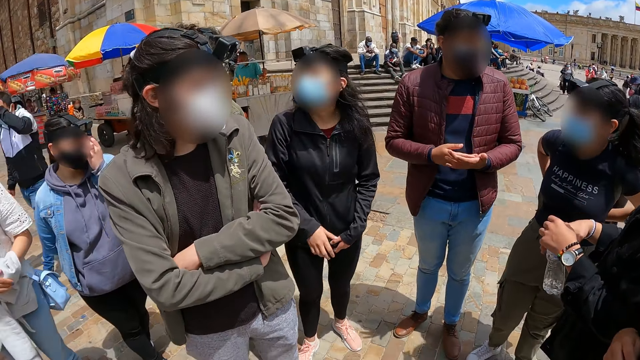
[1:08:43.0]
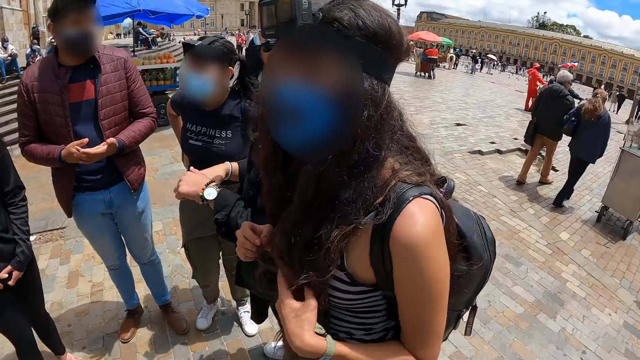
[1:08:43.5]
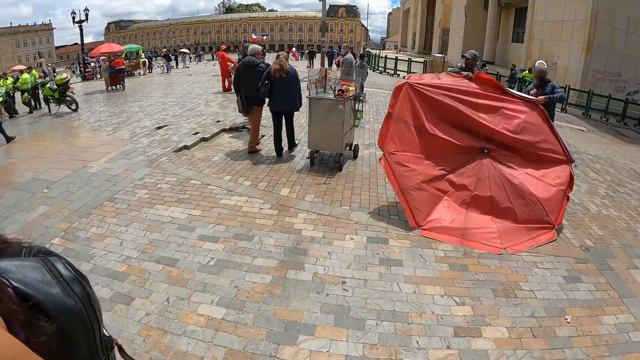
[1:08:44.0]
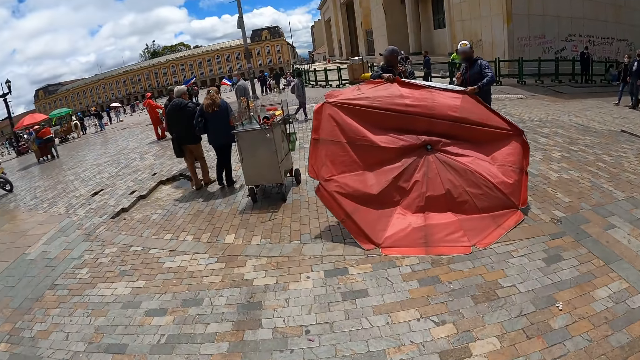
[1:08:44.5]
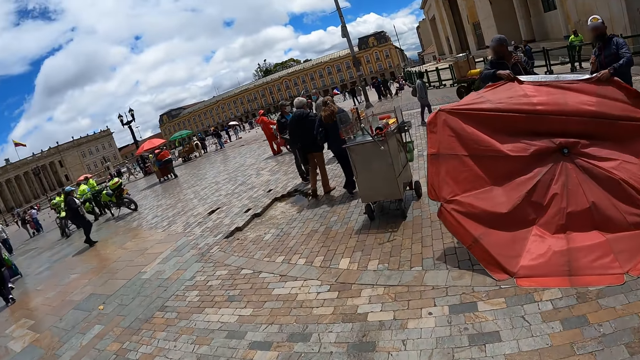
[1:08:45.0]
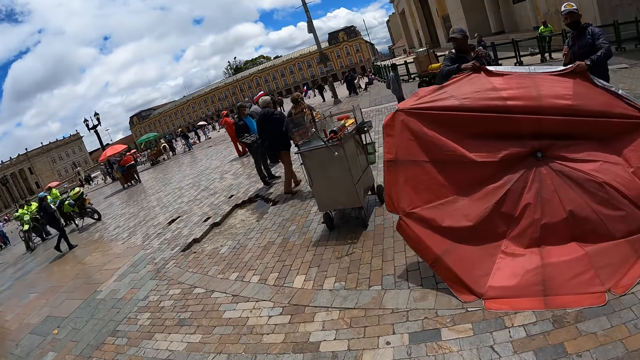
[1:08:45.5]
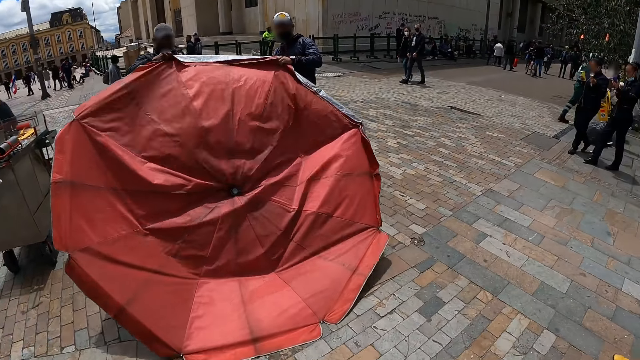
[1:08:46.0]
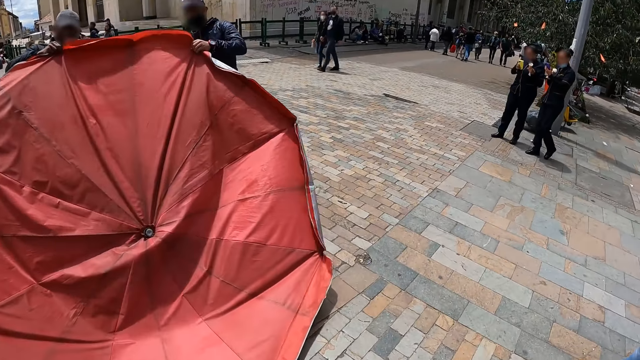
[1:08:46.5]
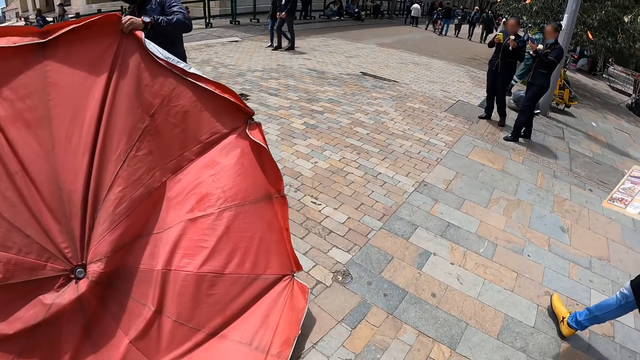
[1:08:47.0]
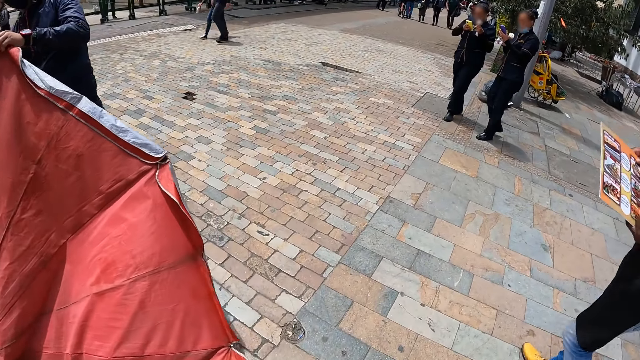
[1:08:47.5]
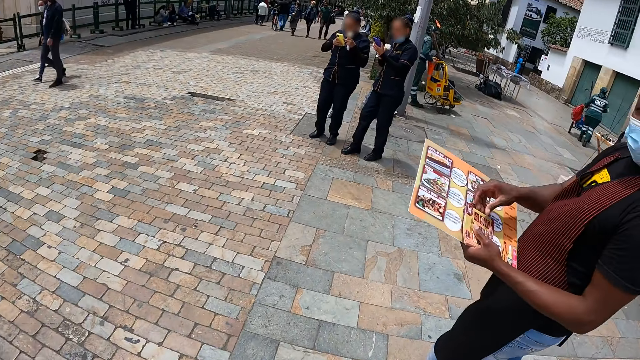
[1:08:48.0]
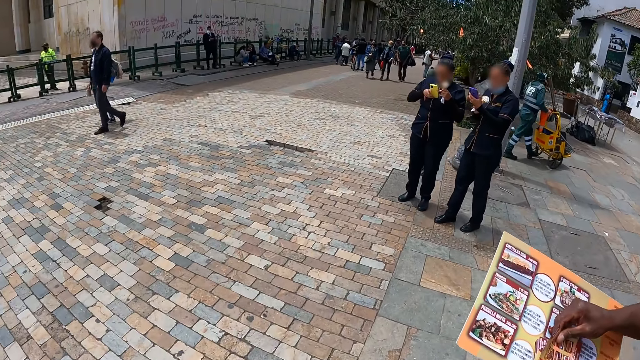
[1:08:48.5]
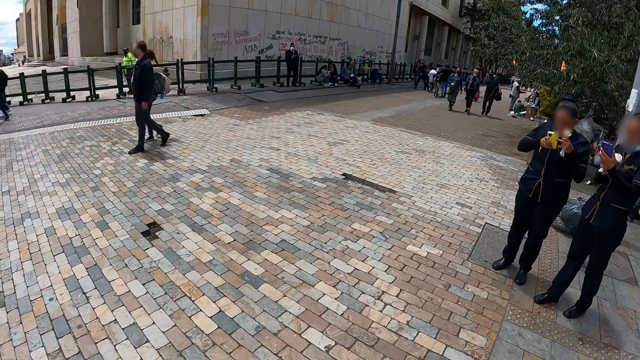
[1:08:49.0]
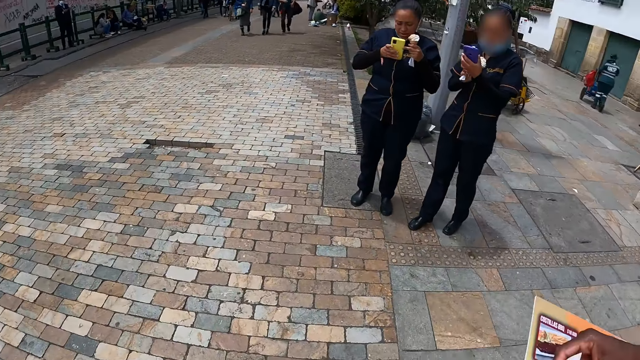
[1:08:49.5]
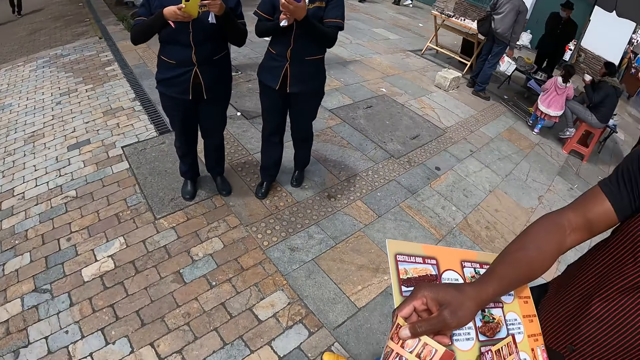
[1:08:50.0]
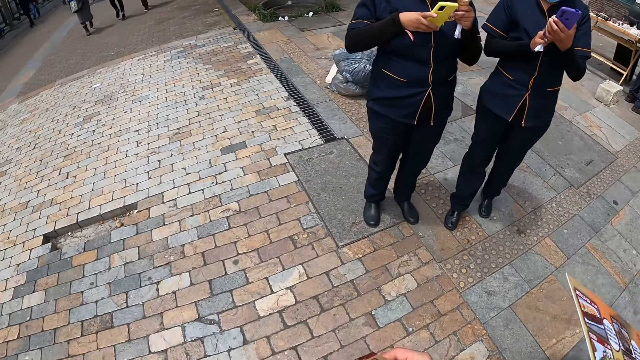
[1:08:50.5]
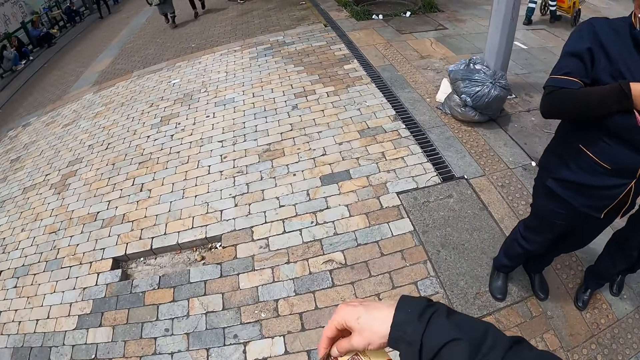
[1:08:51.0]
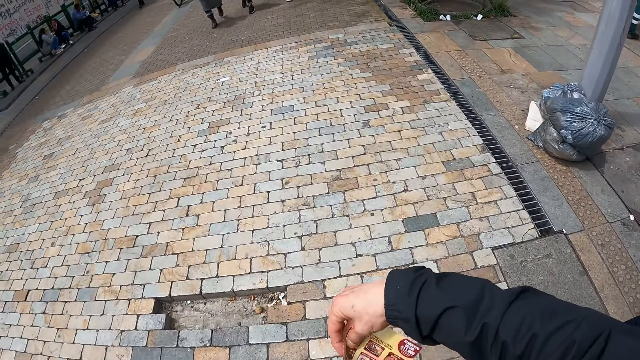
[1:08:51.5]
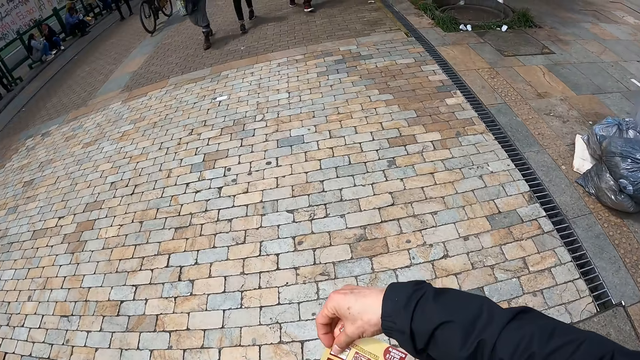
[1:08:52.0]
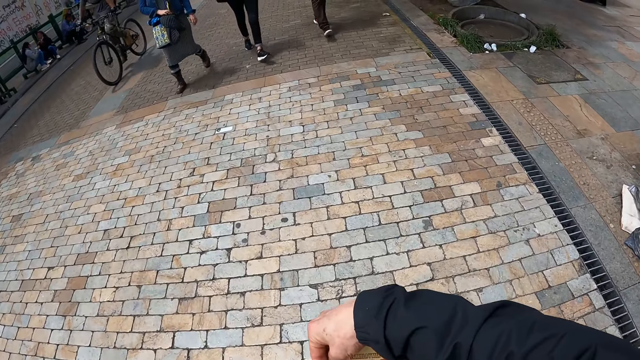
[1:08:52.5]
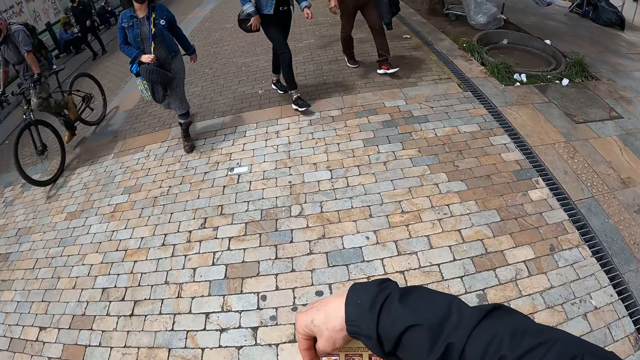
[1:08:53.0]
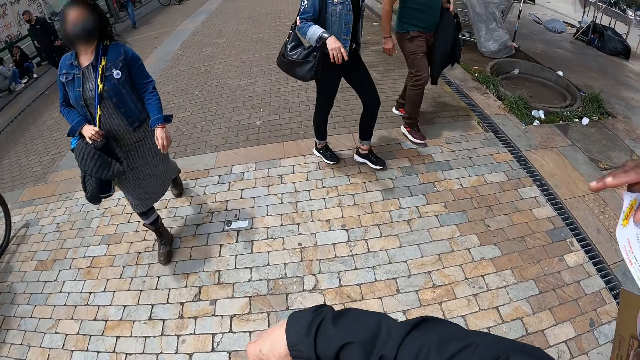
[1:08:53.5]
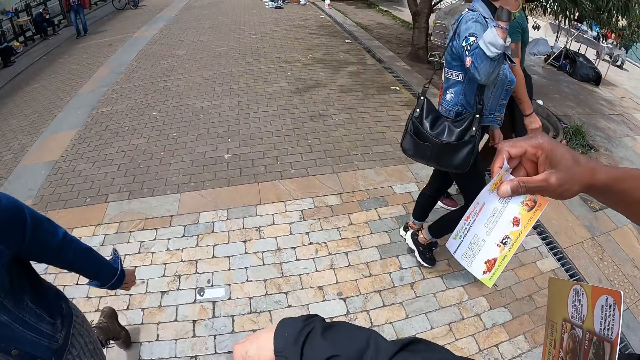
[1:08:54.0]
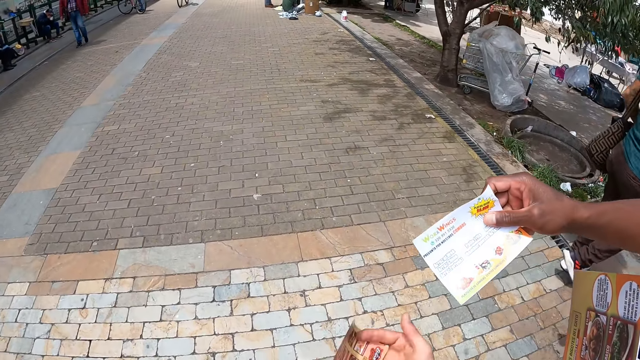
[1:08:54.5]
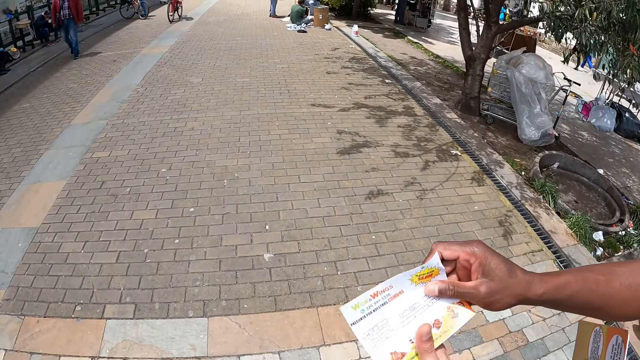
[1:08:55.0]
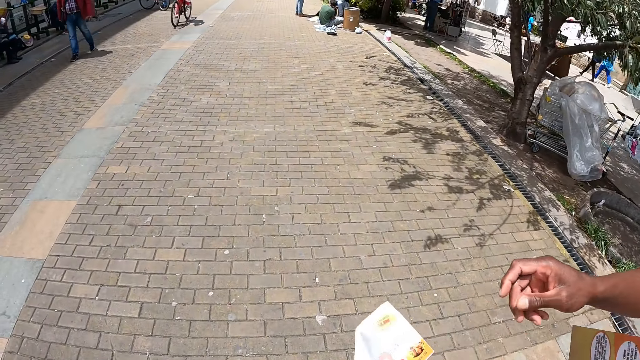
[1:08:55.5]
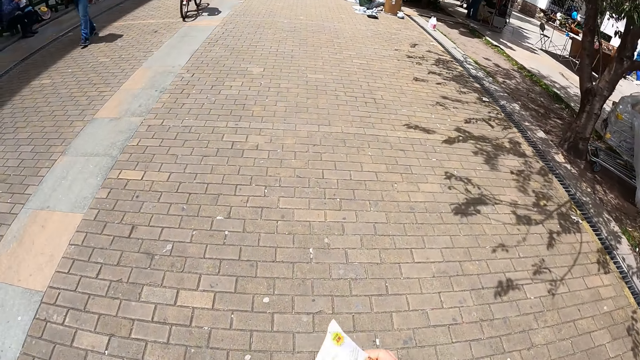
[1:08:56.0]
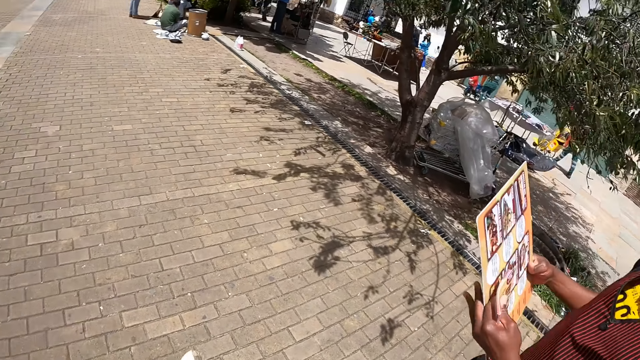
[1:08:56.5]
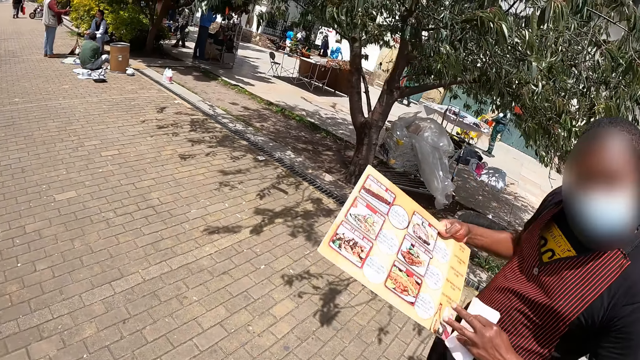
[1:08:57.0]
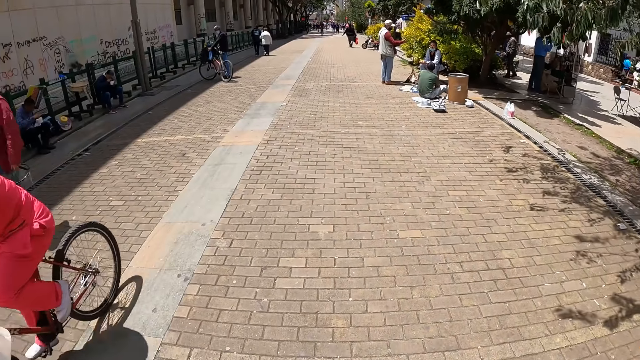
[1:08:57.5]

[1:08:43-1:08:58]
The camera wearer looks around. They turn around. They walk on the road. A man holds the menus or cards with both hands. The man gives the menu to the camera wearer. The camera wearer walks on the road, reads the card, and holds the menu with both hands. The man gives away a flyer. The camera wearer holds the flyer, walks on the road and dialogues with the man.

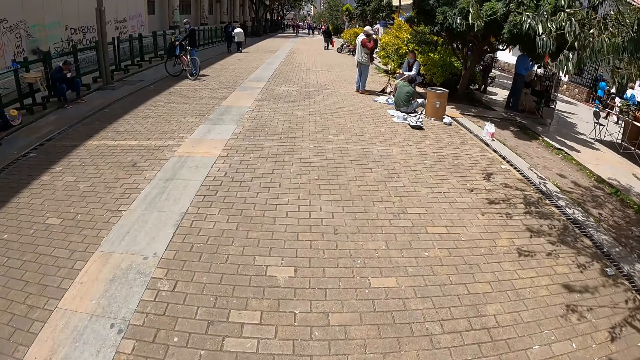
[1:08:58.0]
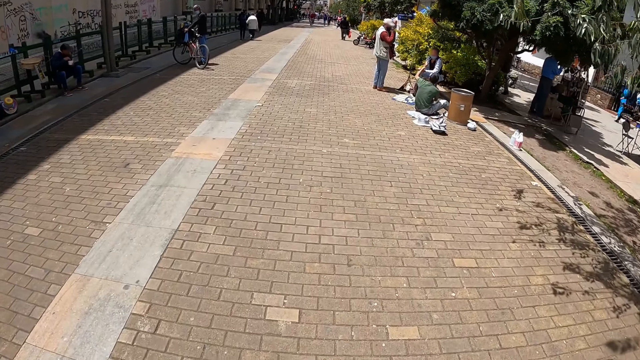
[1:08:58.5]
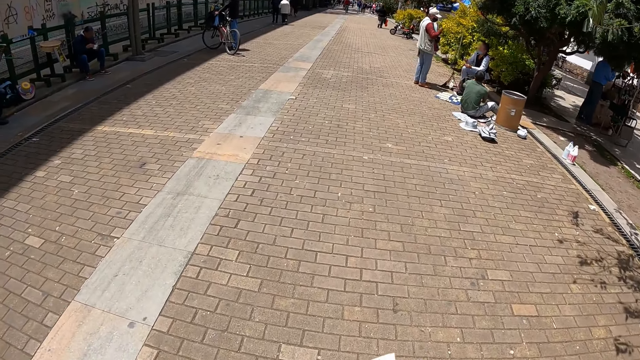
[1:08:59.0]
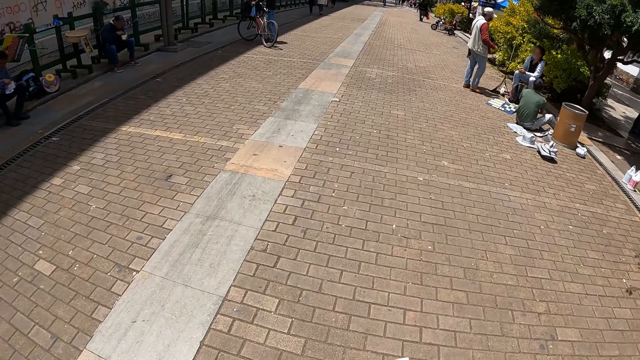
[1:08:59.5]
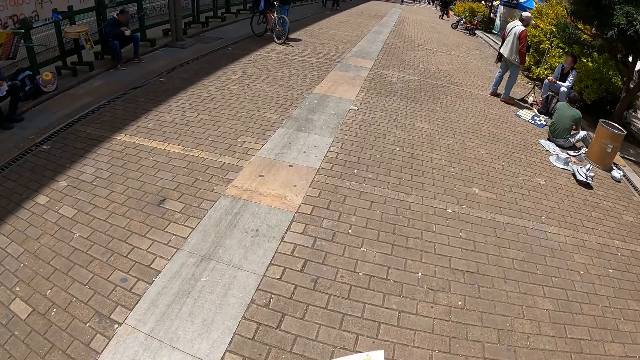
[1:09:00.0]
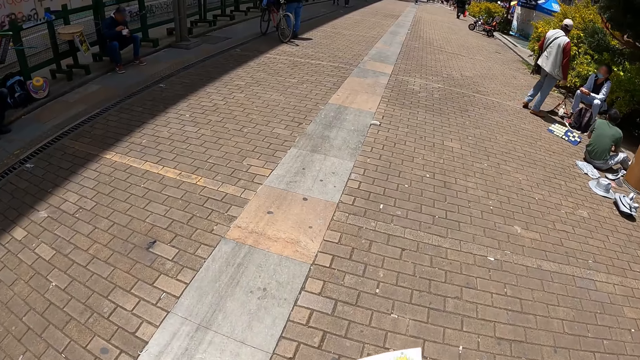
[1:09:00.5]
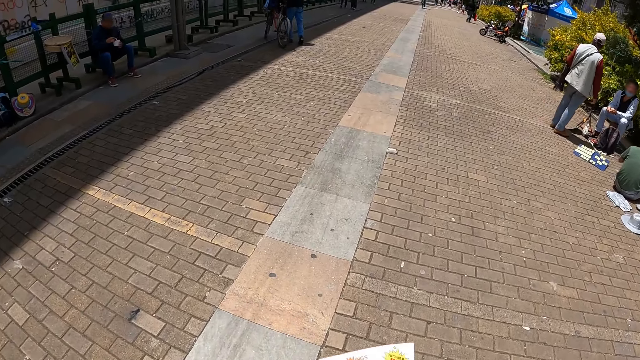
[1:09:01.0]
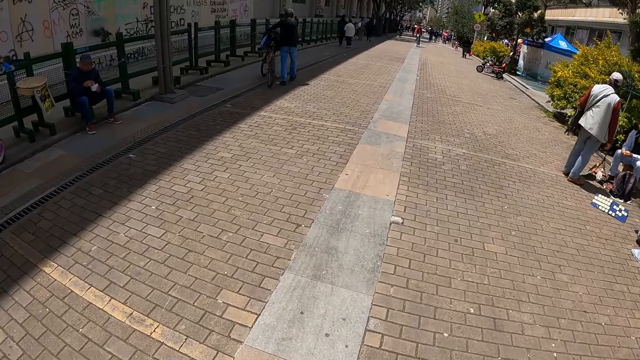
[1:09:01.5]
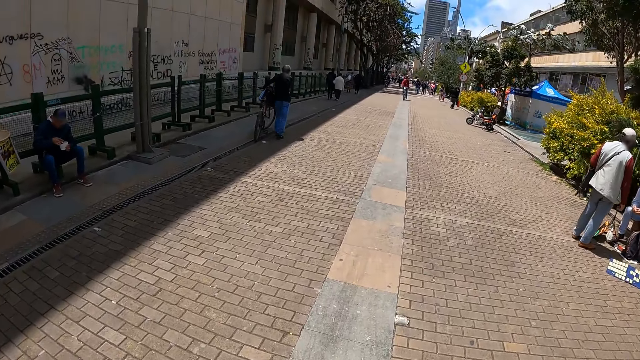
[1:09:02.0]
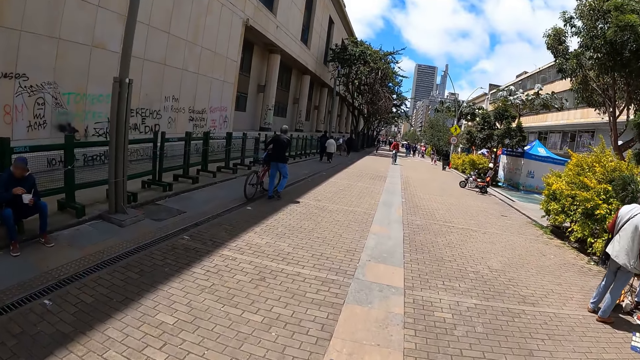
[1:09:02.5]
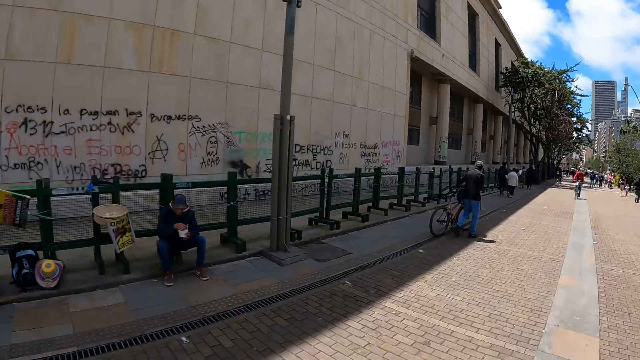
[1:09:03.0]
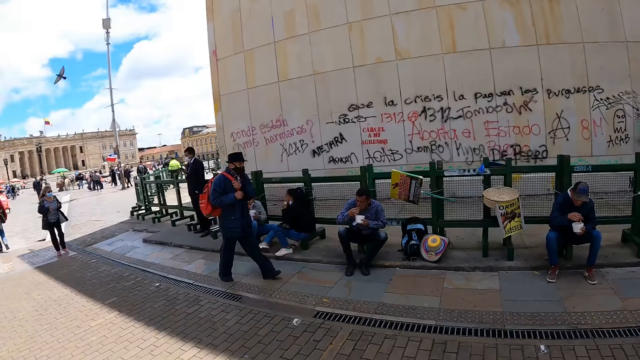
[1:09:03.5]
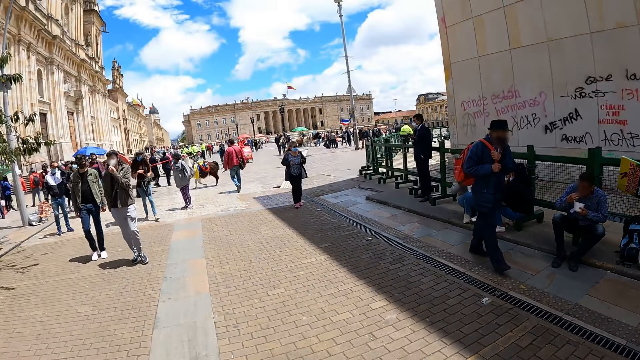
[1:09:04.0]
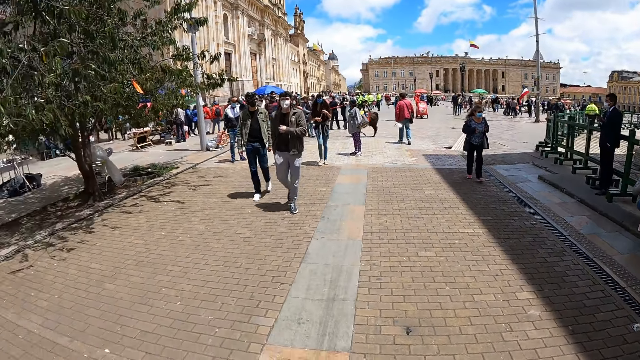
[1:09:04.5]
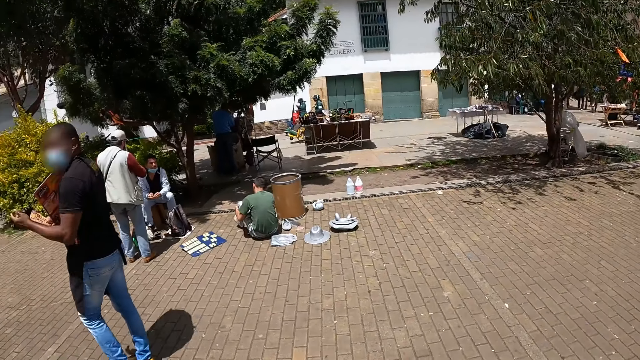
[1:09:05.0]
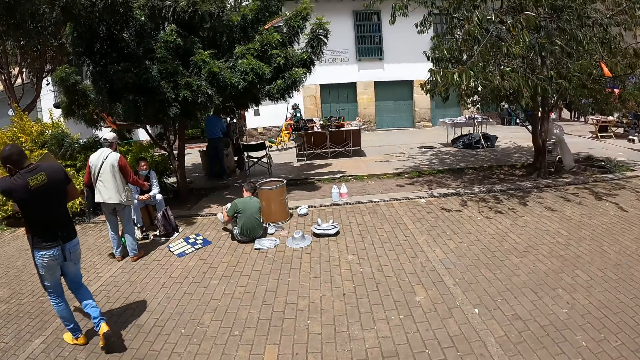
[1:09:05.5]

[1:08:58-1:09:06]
The camera wearer walks on the road. They look around. They turn around.
